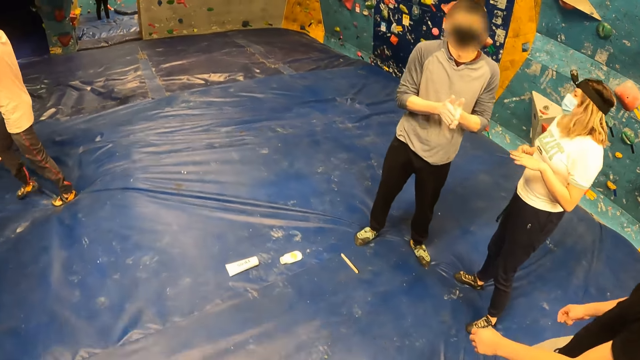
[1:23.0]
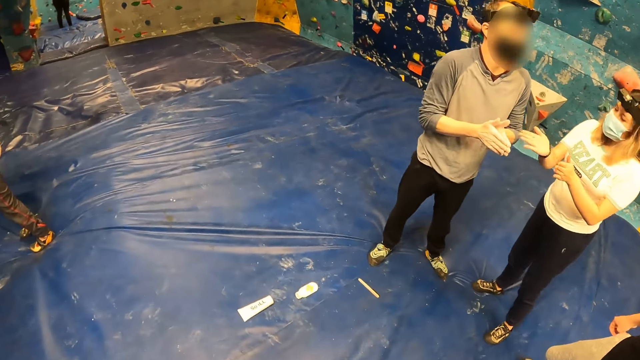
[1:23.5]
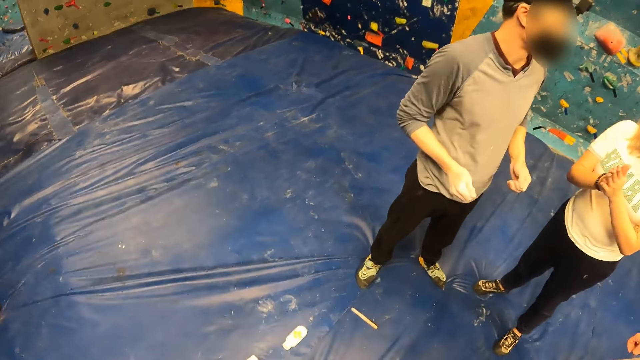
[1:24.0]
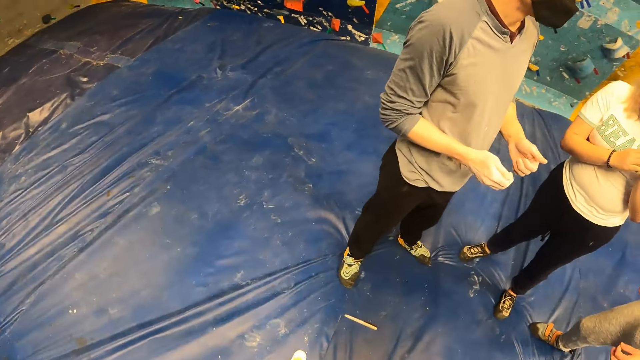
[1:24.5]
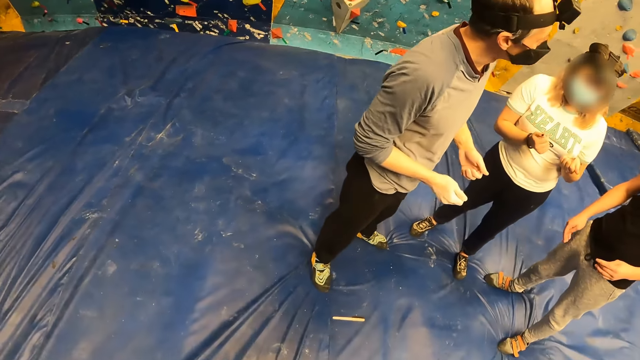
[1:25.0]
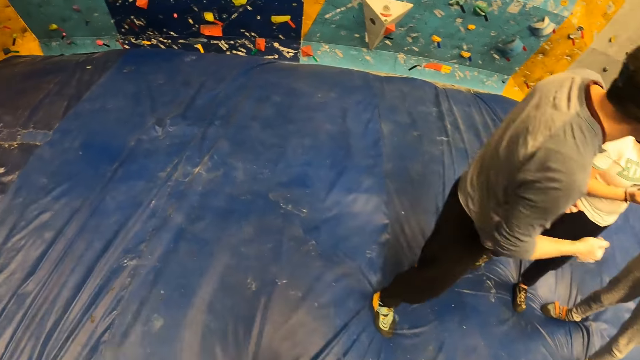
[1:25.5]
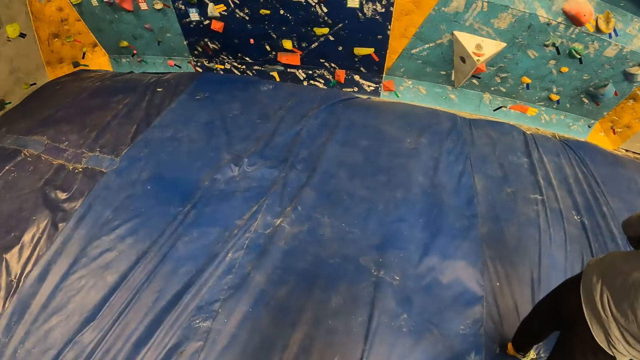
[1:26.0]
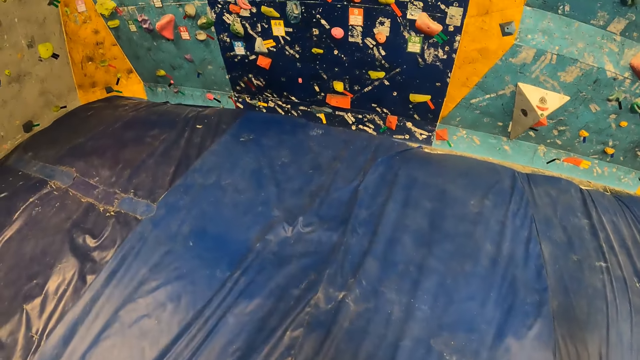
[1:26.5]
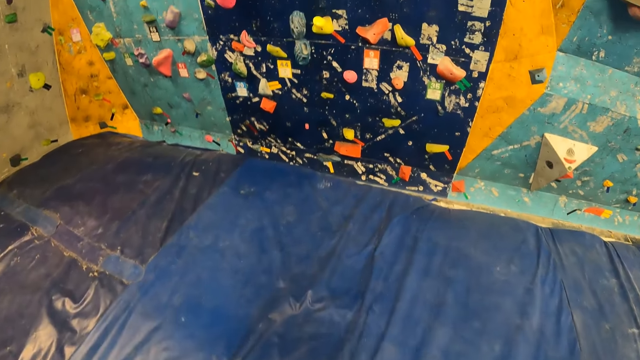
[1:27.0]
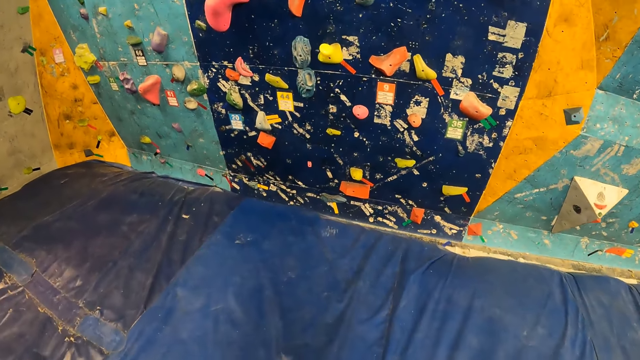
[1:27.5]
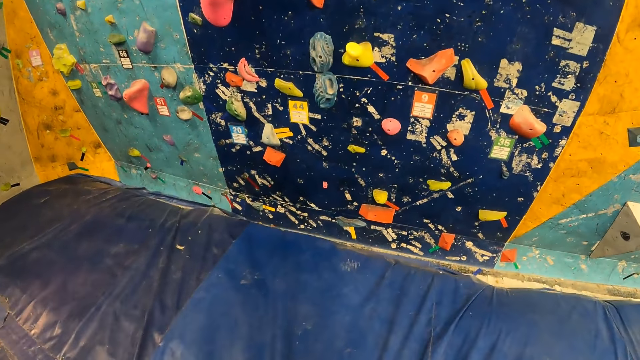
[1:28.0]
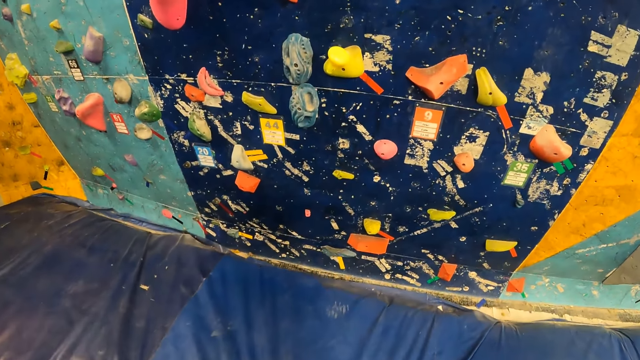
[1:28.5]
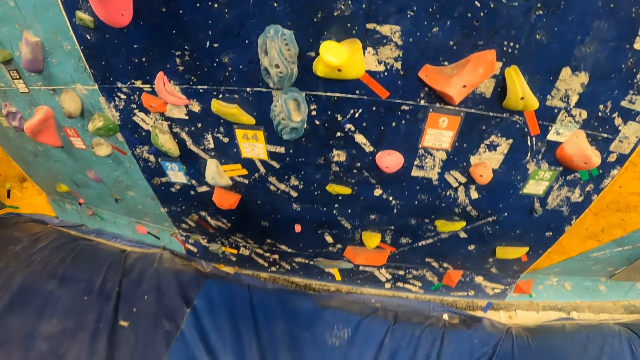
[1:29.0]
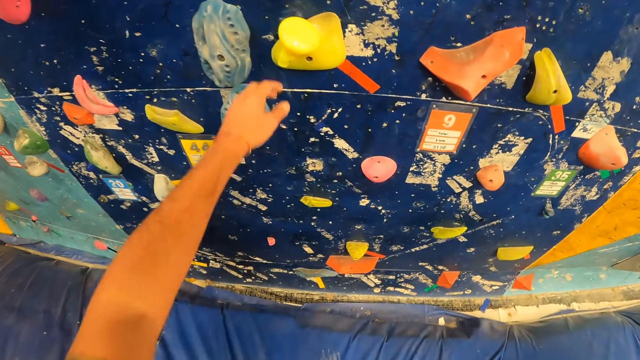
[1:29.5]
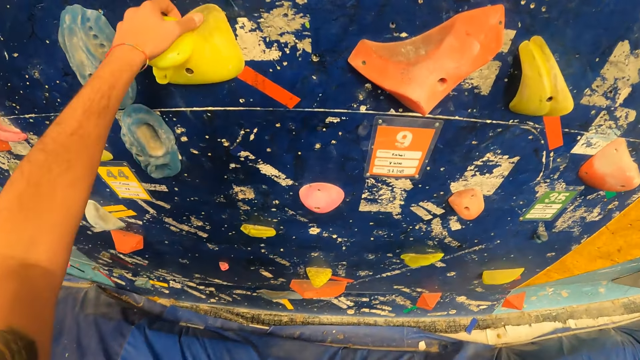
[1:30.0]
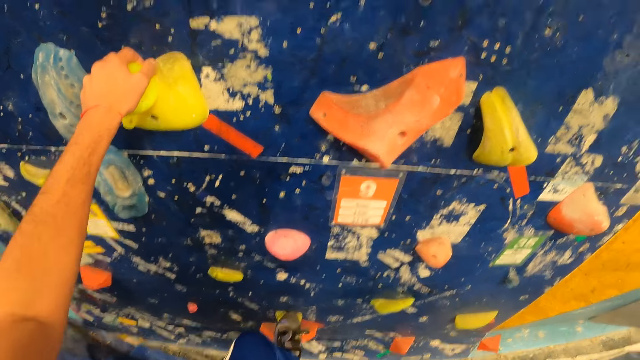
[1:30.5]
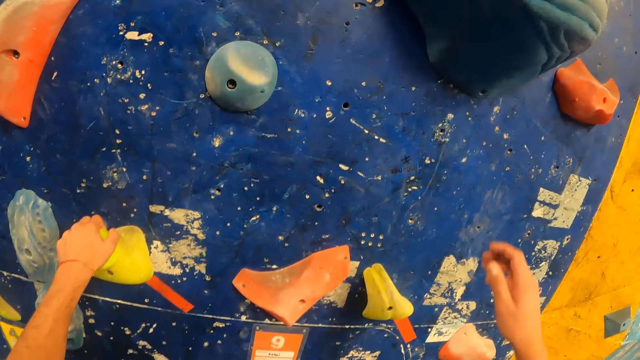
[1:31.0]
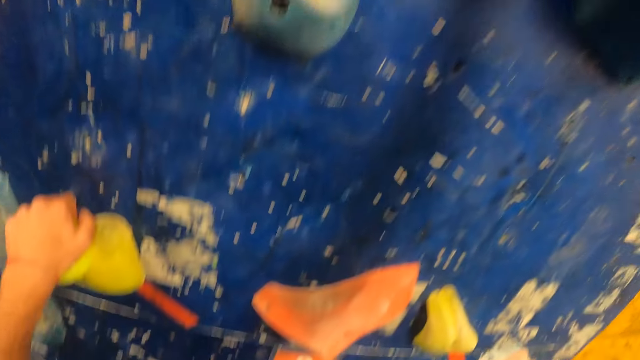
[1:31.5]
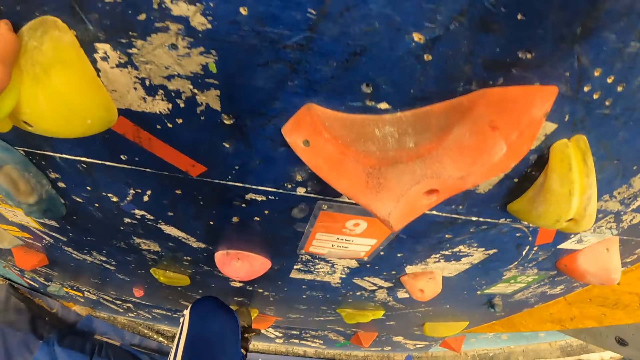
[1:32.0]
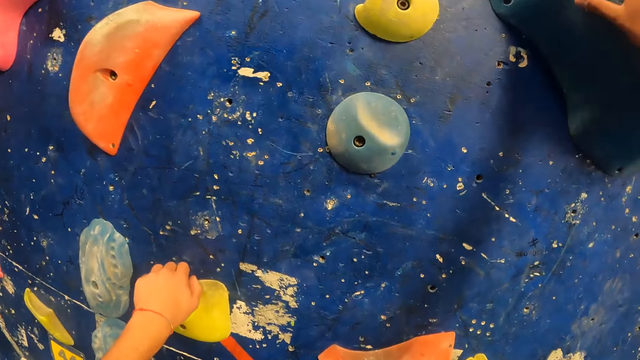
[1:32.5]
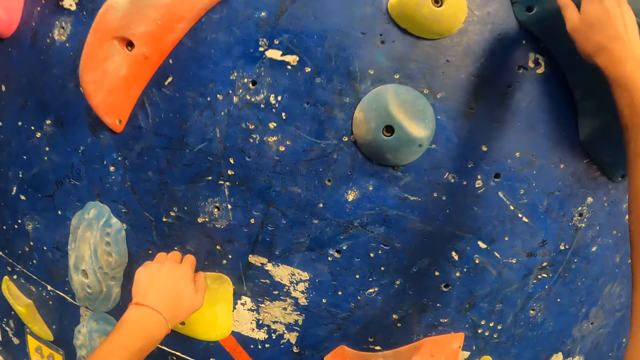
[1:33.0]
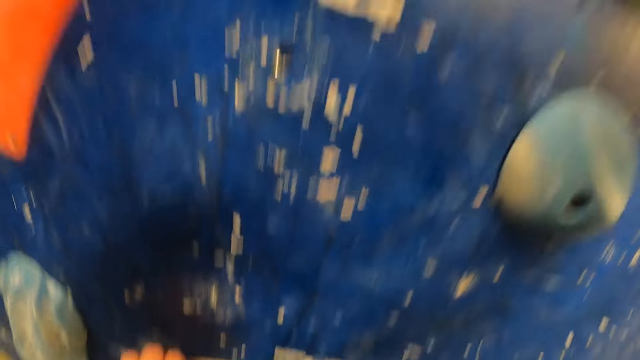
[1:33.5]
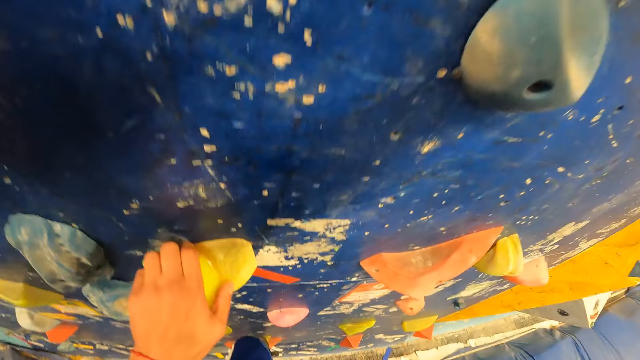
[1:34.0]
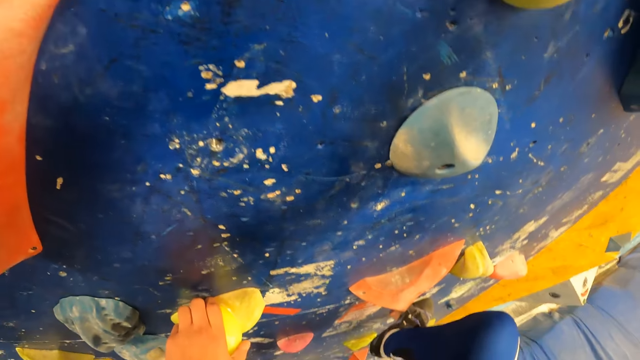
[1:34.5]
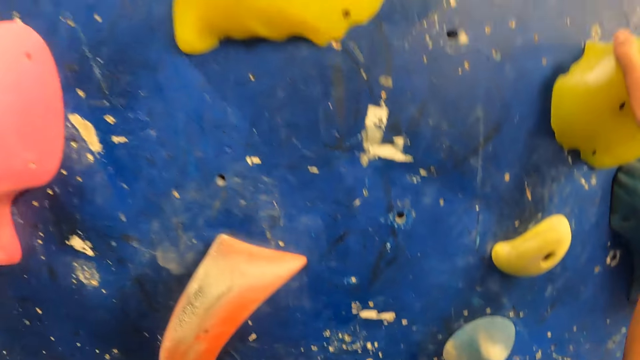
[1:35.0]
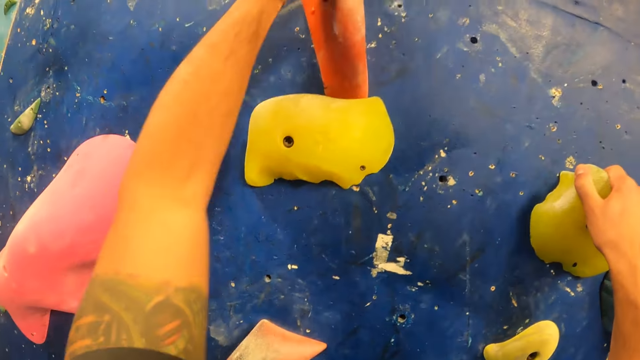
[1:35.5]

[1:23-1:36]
The camera wearer walks past a woman, a man and another man. He walks around. The woman rubs her palms together. The camera wearer holds a rock with his left hand. He climbs the rock with his hands and legs.

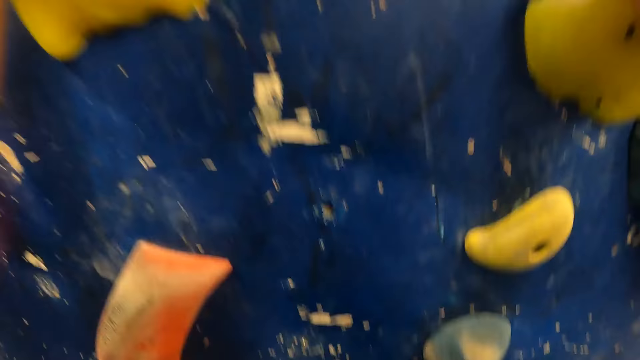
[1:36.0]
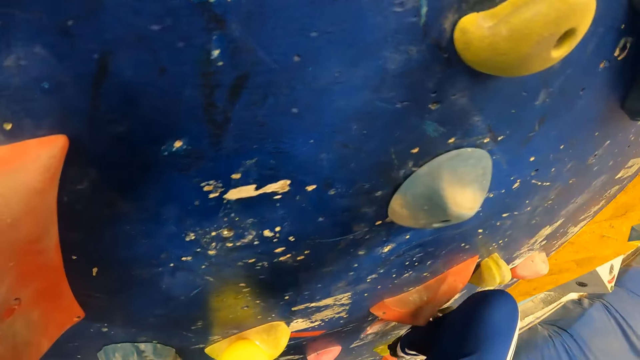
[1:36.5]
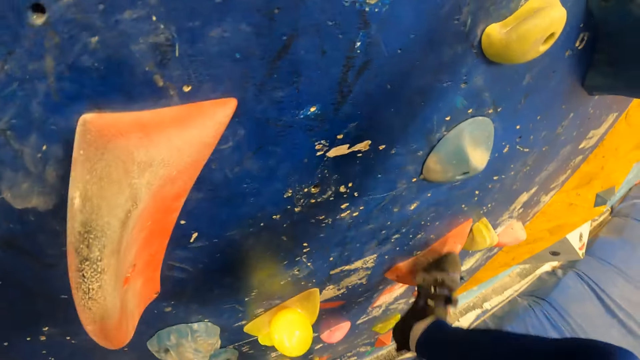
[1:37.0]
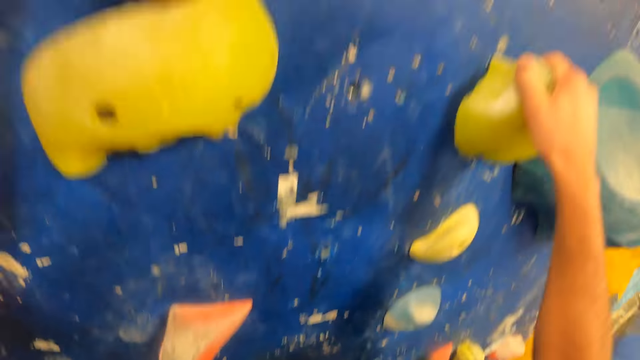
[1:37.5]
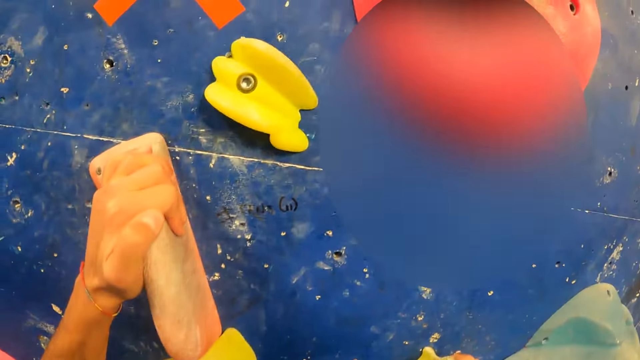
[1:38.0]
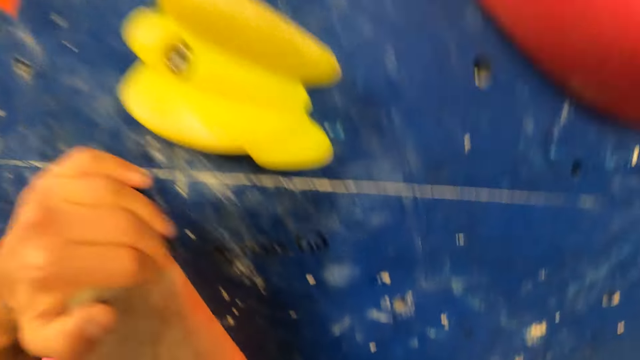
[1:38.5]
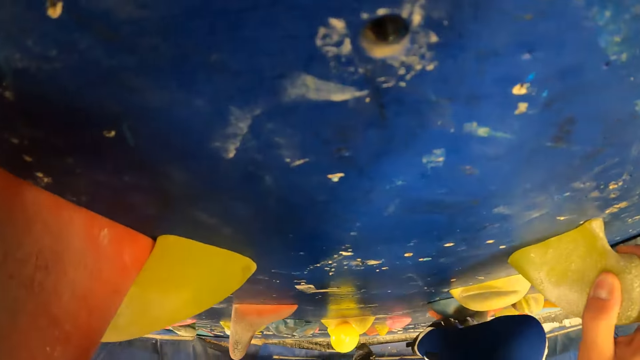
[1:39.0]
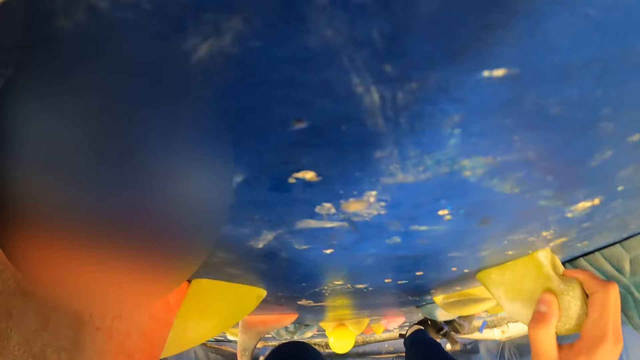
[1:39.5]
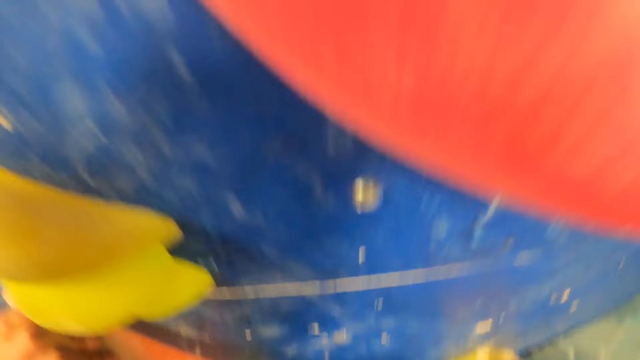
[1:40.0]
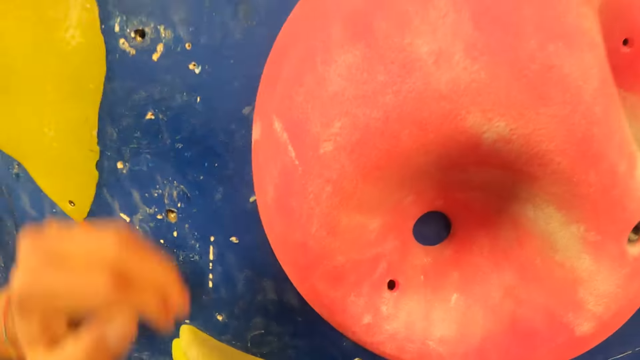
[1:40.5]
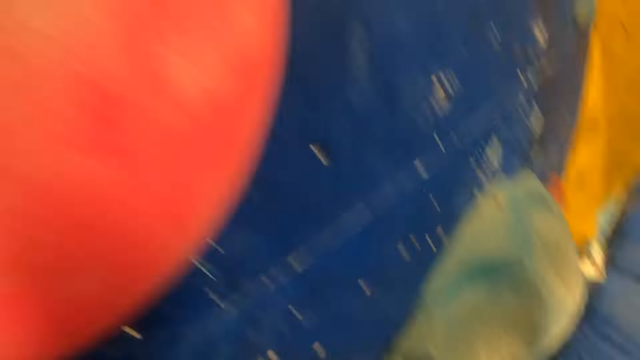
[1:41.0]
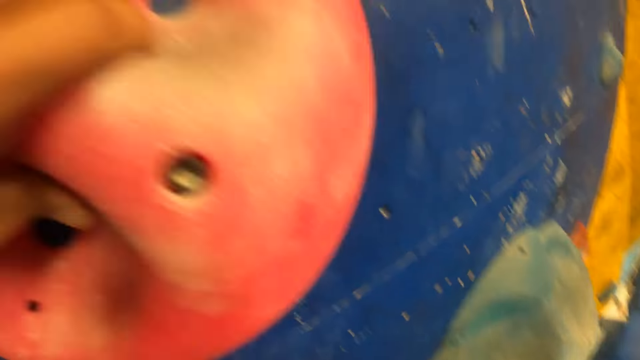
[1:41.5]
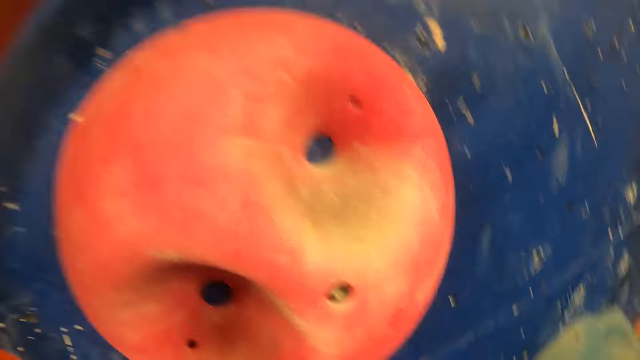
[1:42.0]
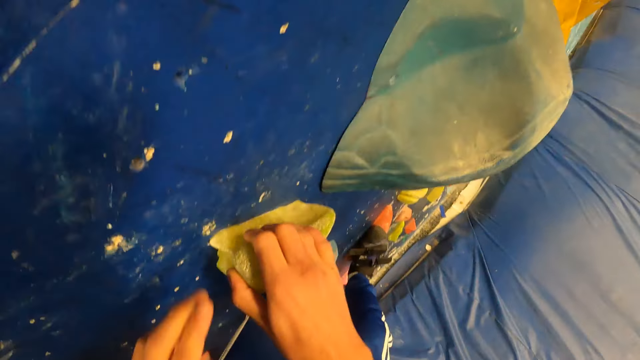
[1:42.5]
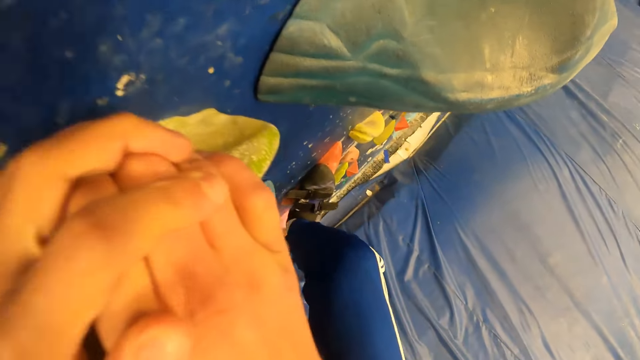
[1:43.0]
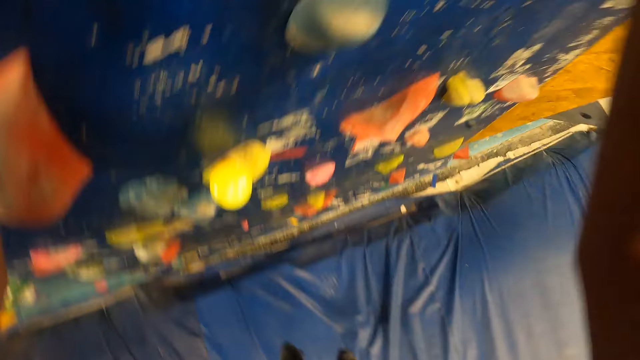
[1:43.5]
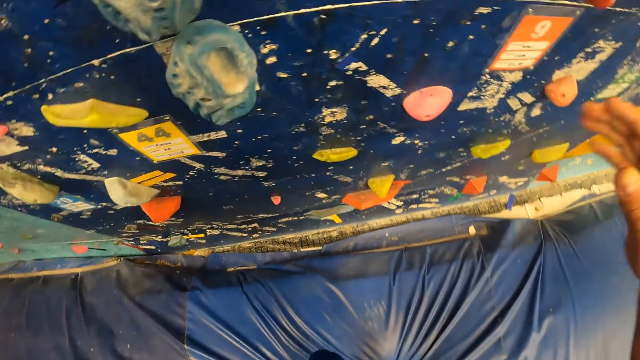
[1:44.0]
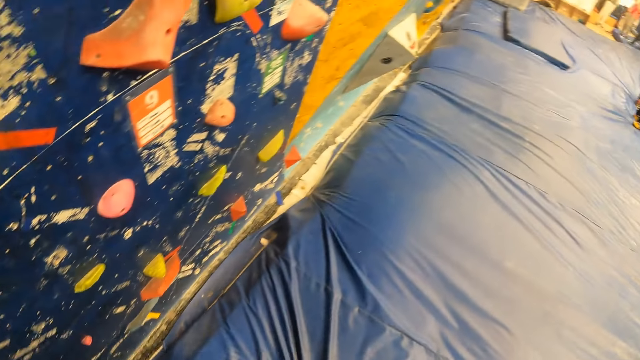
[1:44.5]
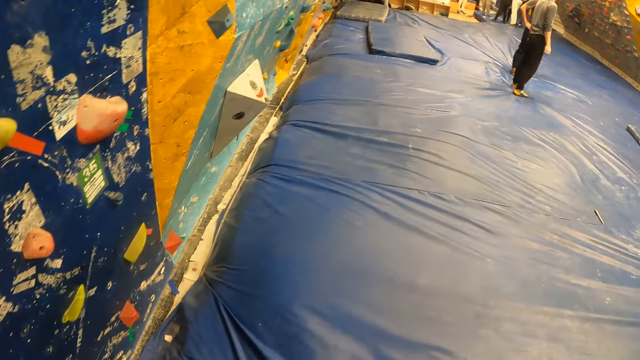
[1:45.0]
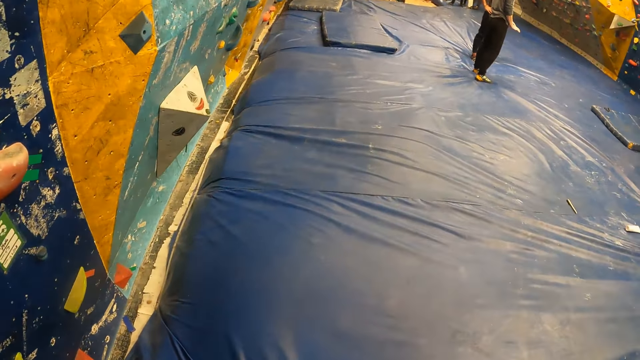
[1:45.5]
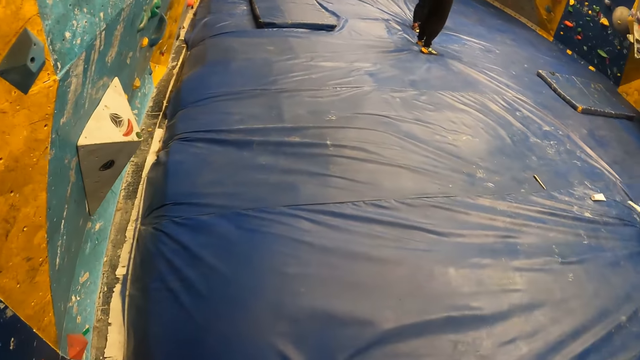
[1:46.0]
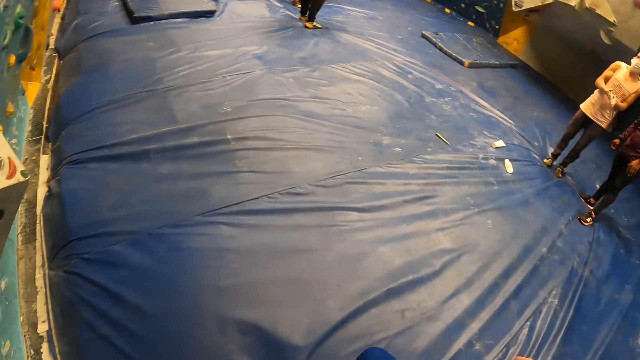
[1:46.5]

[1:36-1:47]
The camera wearer jumps down from the rock. He walks towards a chocolate background rock.
